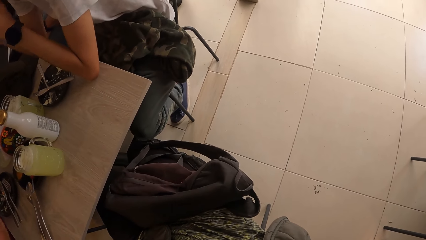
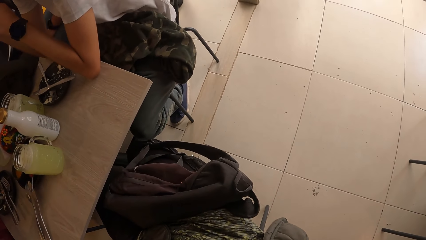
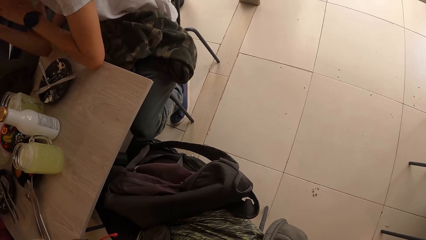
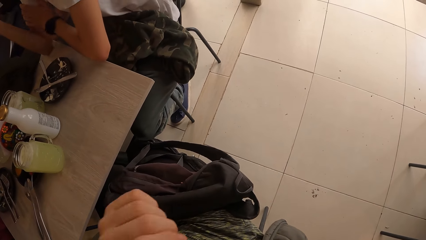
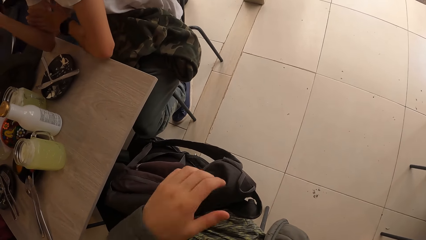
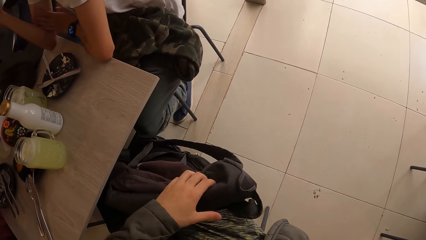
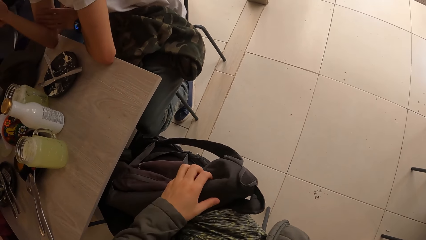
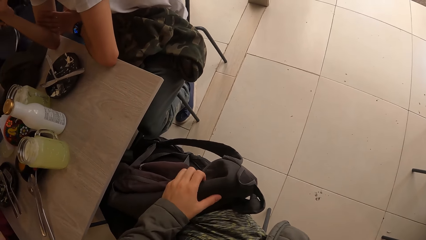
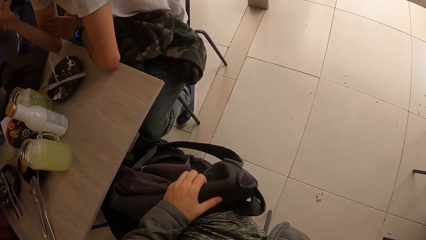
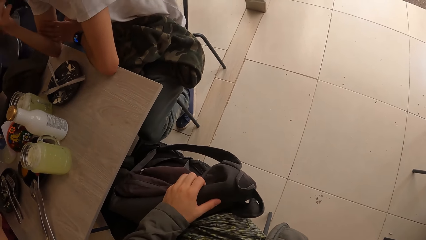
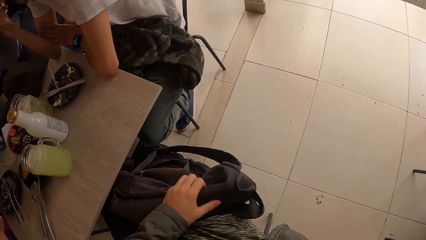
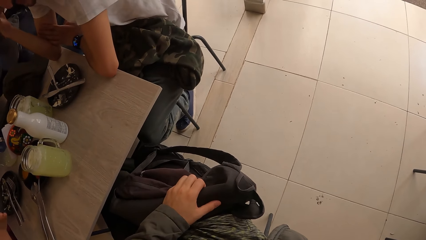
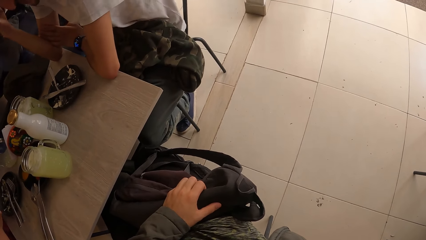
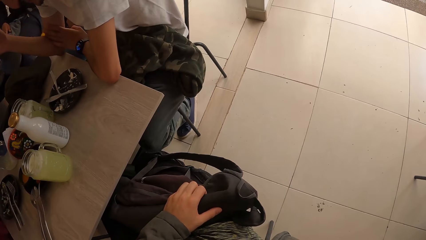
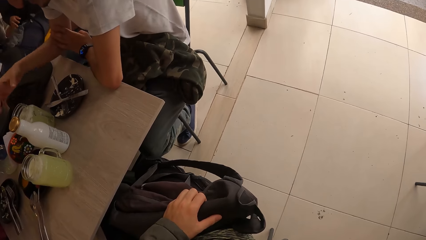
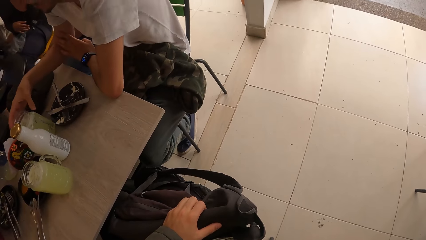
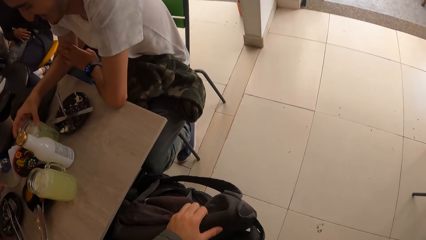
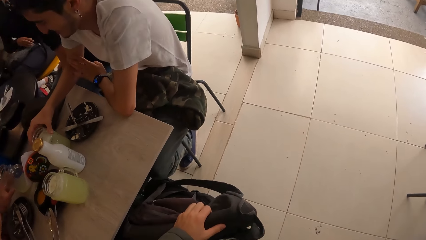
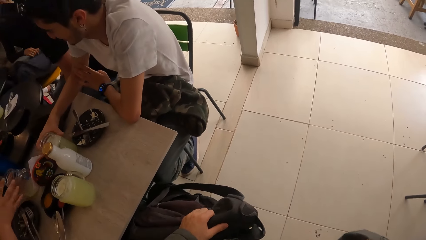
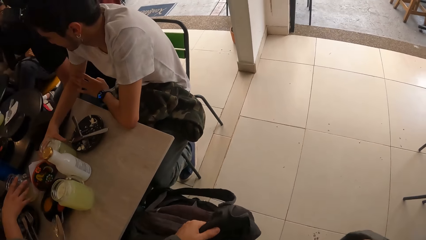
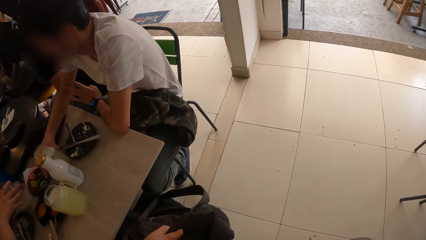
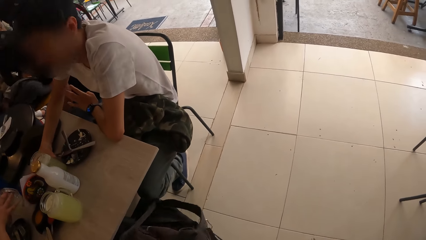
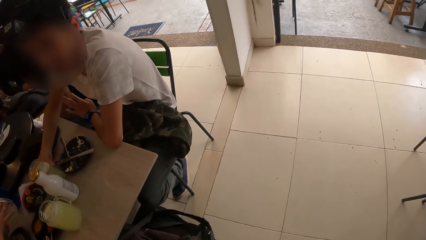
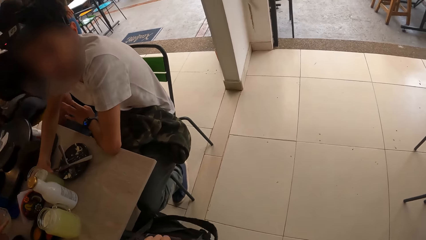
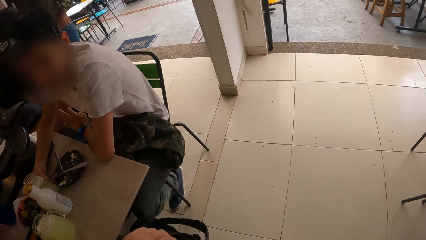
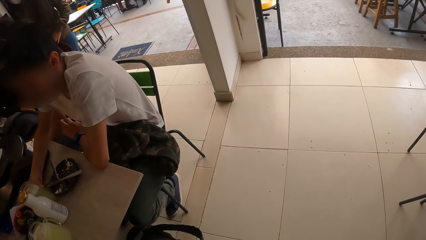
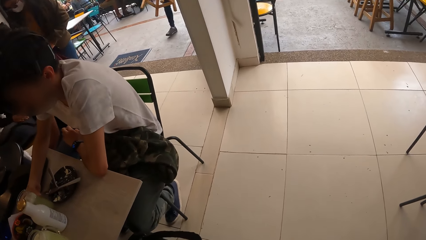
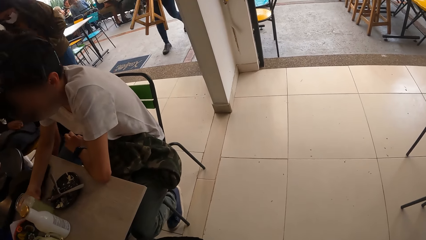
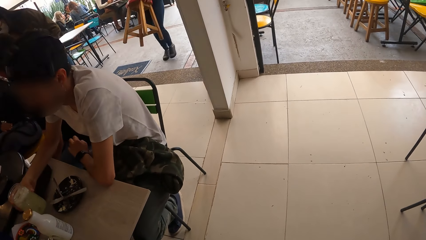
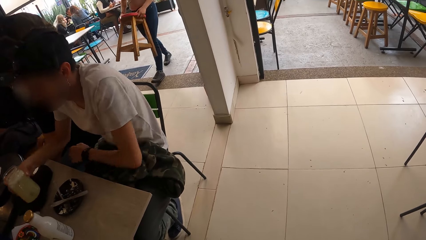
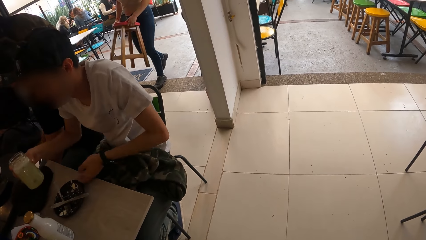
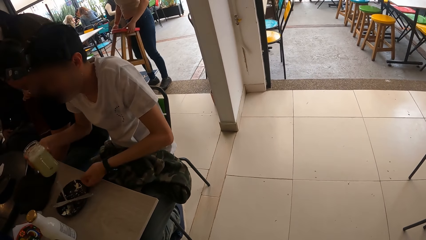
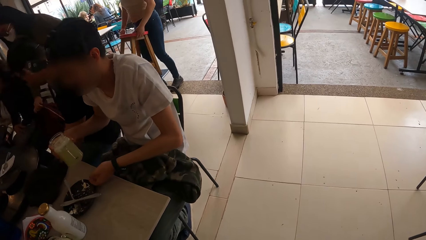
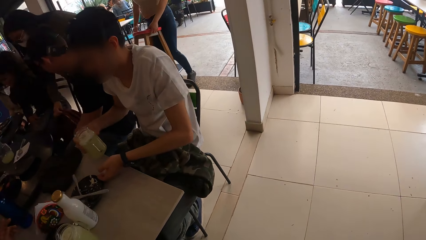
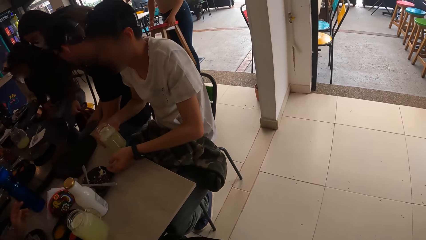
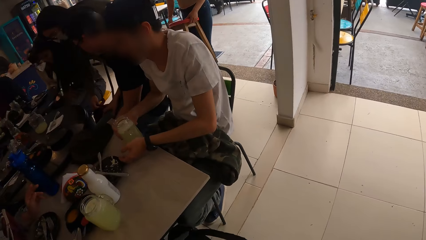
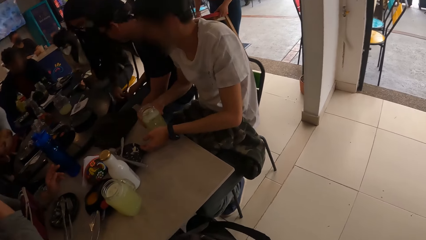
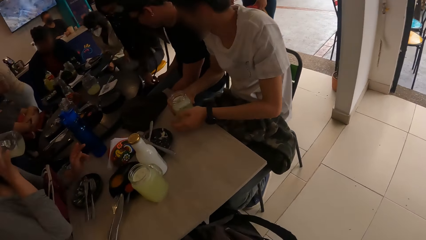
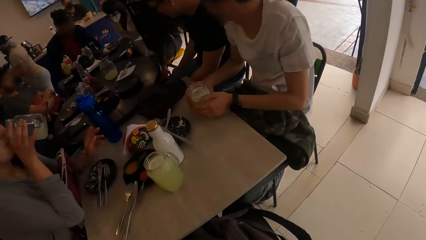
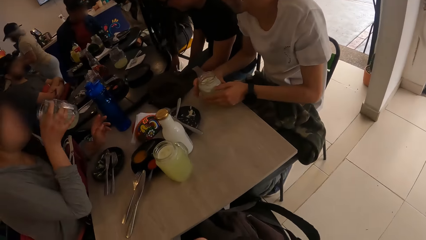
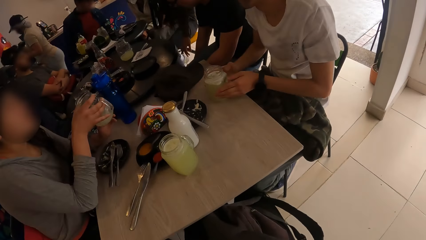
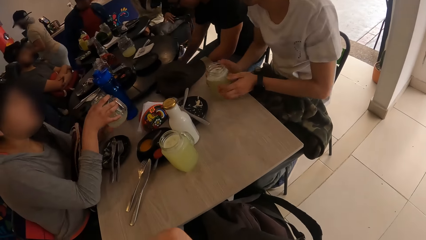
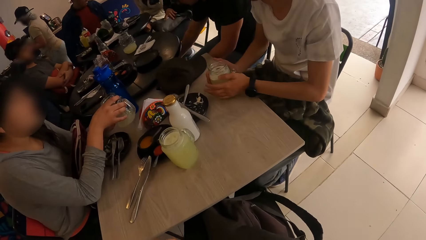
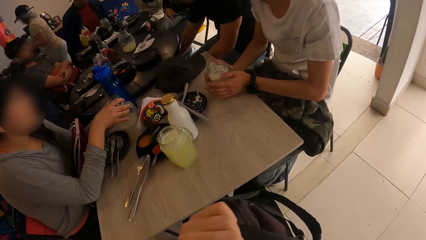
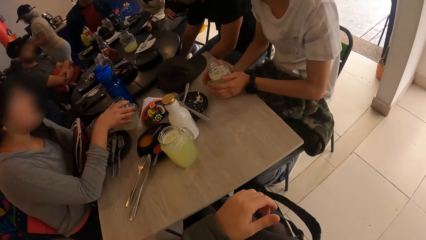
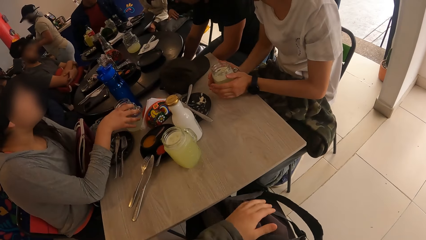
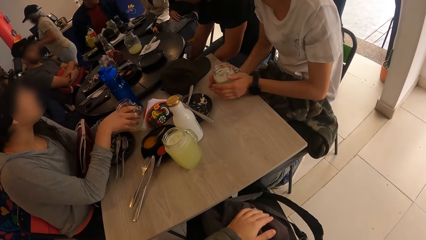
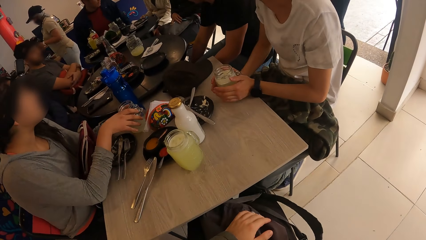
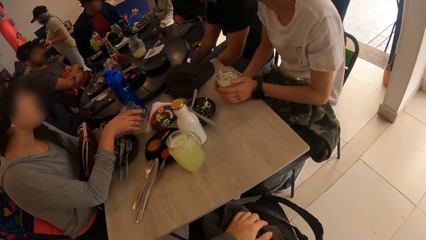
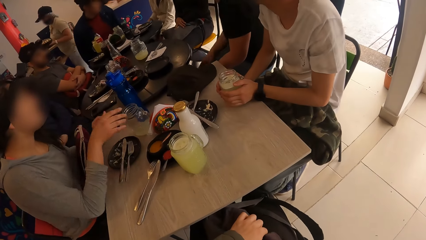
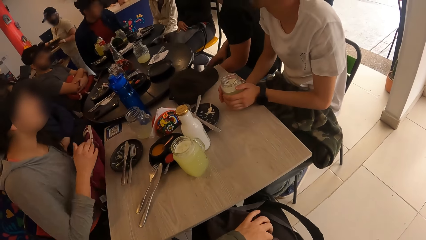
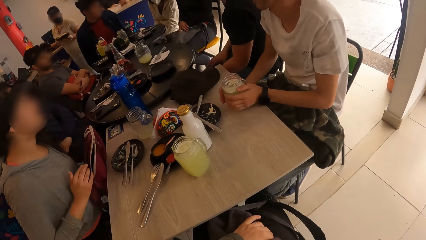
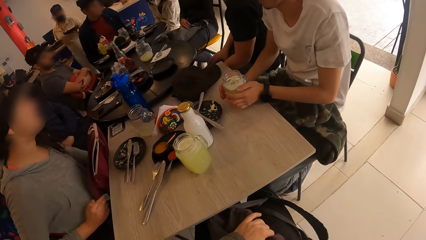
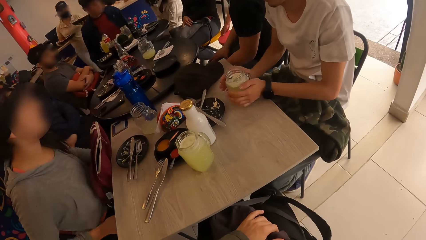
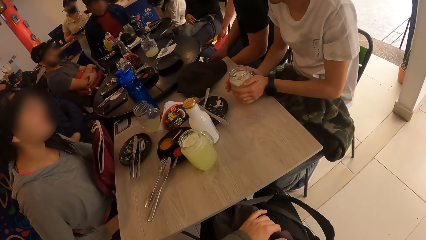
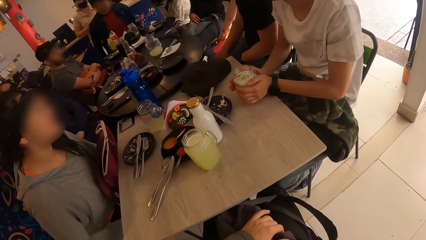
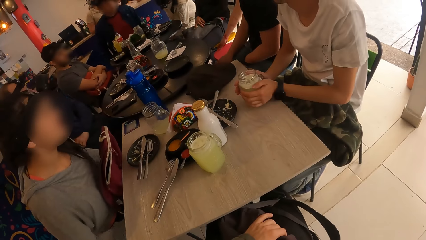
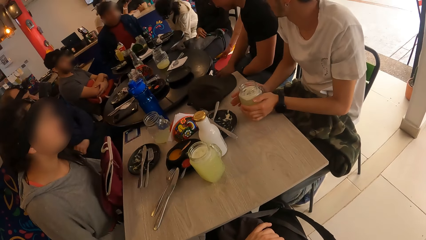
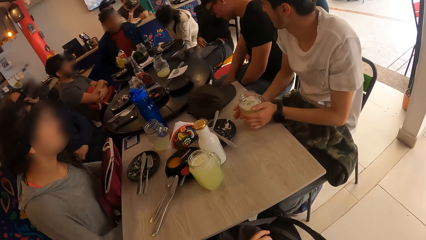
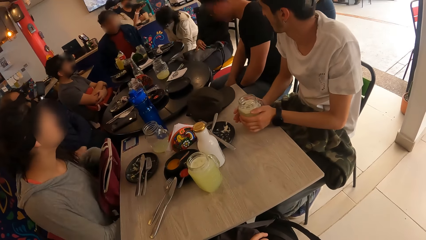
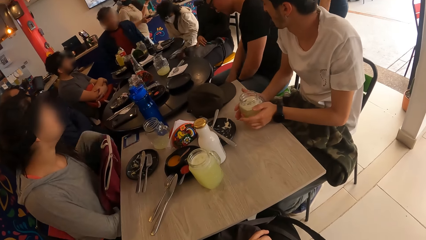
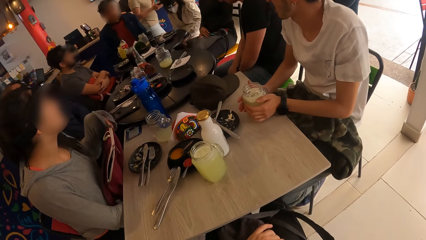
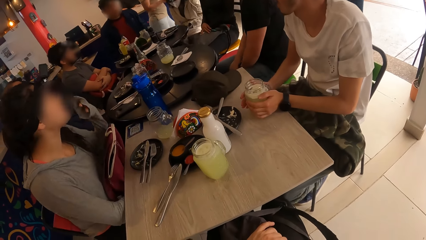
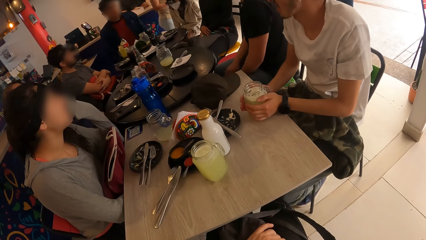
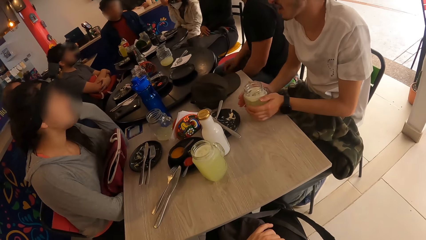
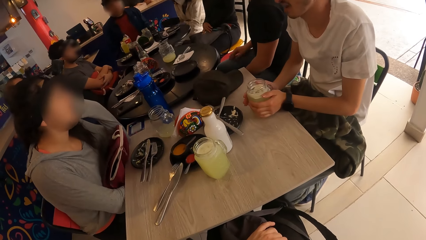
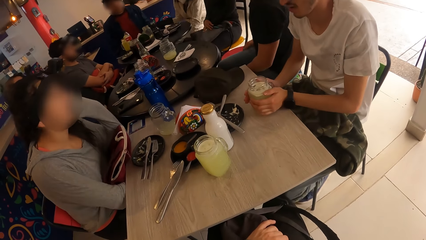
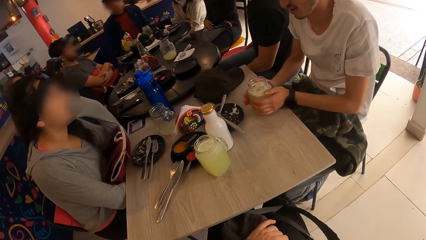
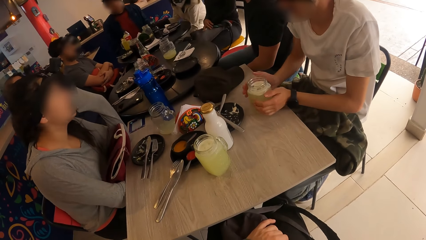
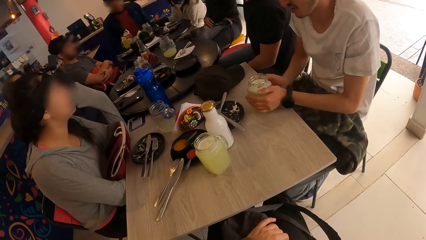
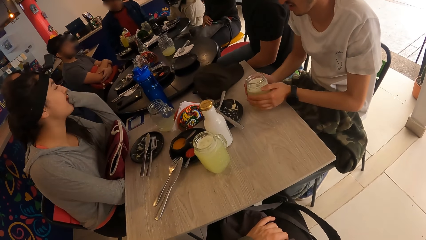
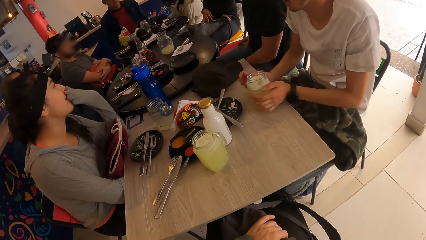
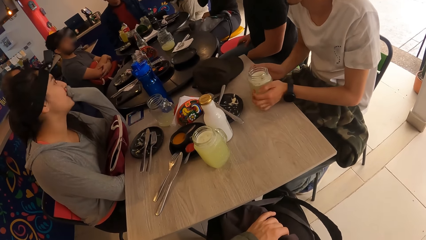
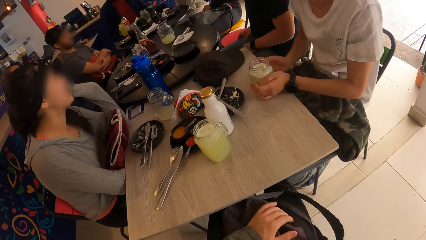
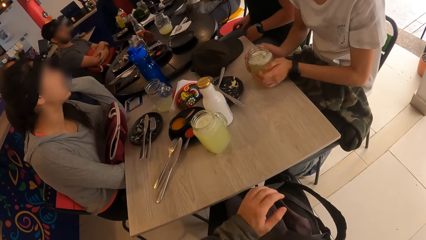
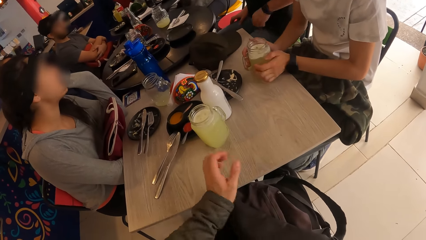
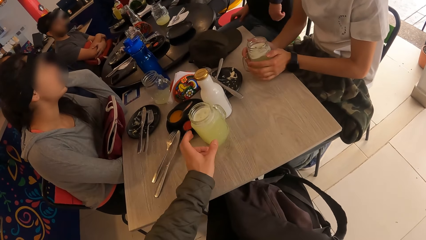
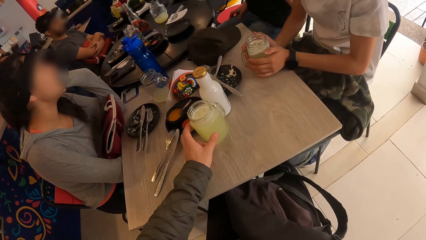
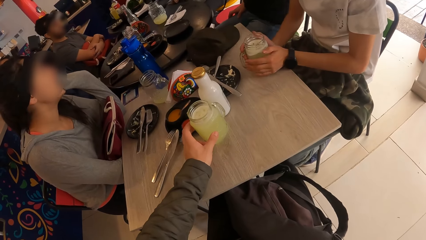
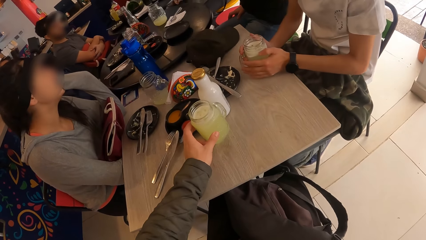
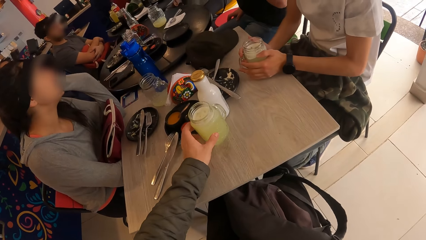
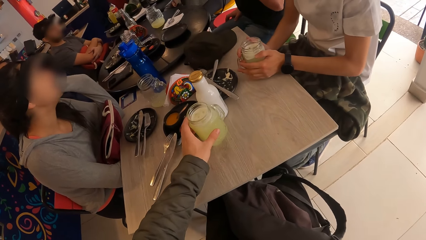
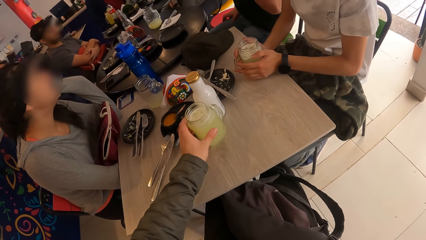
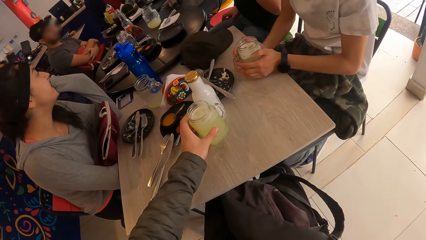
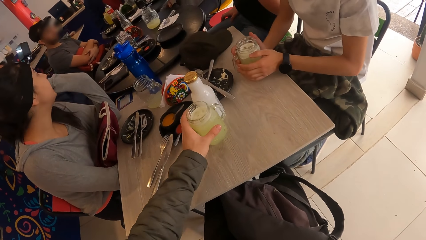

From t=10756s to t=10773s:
The camera wearer holds the schoolbag on lap with his left hand. The woman picks up the cup on the table with her right hand. The man picks up a cup on the table with his right hand. The man moves a plate on the table with his left hand. The man drops the cup in his right hand on the table. The woman drinks from the cup in her right hand. Another woman passes a schoolbag in her right hand to another man. The first man turns the cup on the table with both hands. The first woman drops the cup in her right hand on the table. The first man holds the cup on the table with both hands. The camera wearer holds the schoolbag on lap with his left hand. The other man drops the schoolbag in his right hand on the ground. A waiter drops a stool on the ground with both hands. The first man turns the cup on the table with both hands. The camera wearer moves the cup on the table with his left hand.
